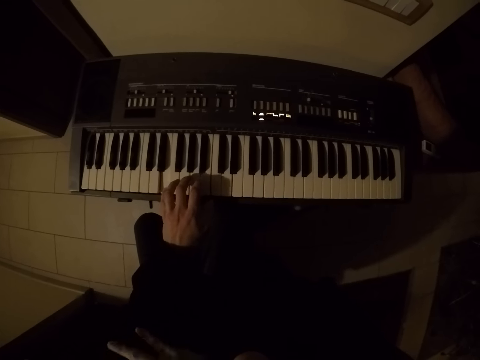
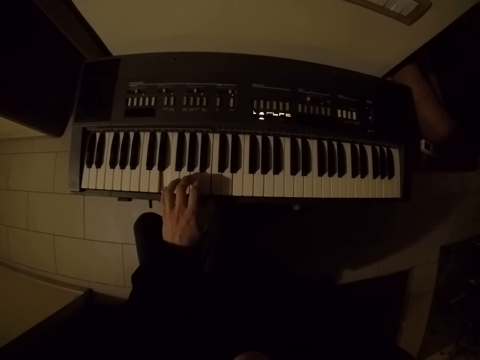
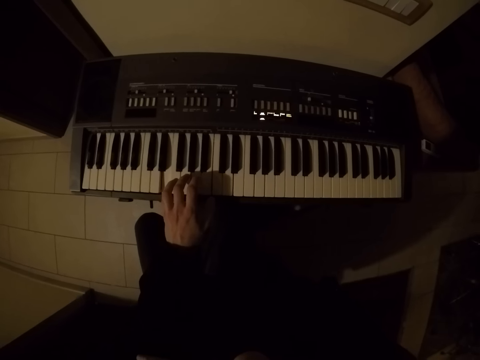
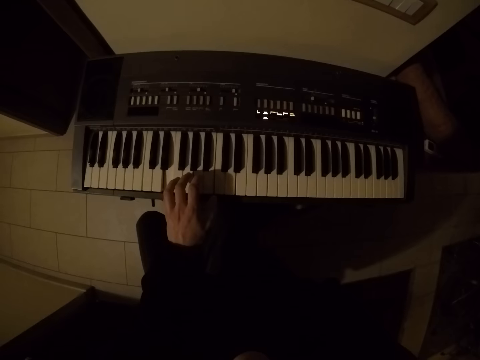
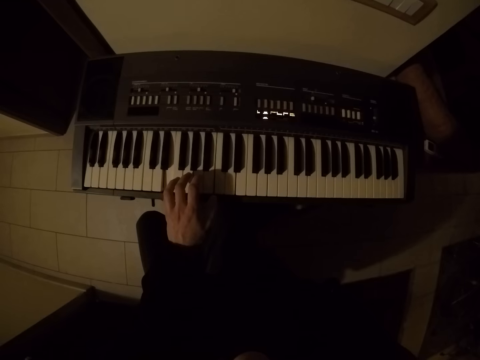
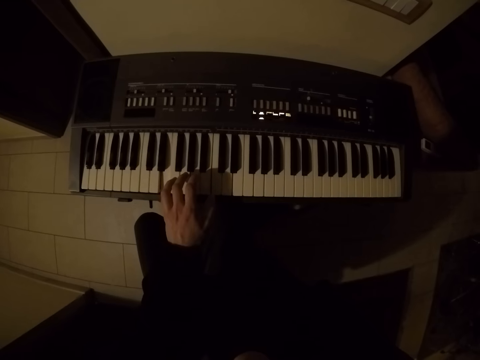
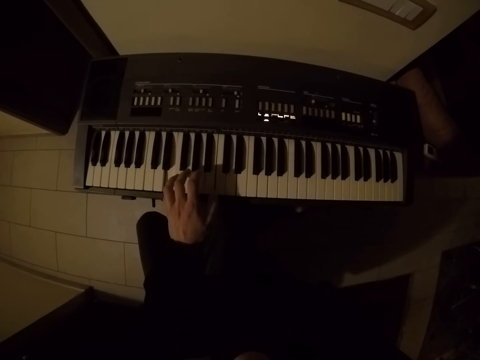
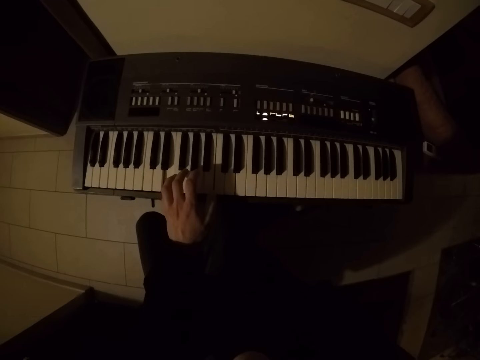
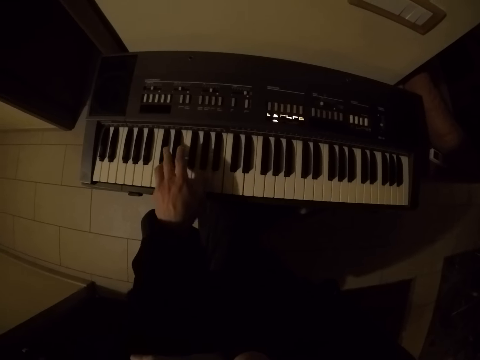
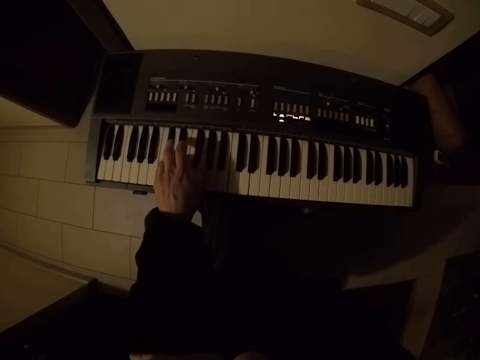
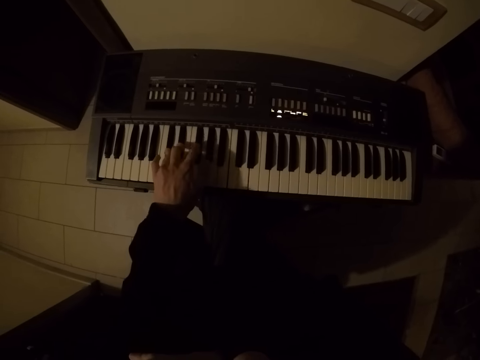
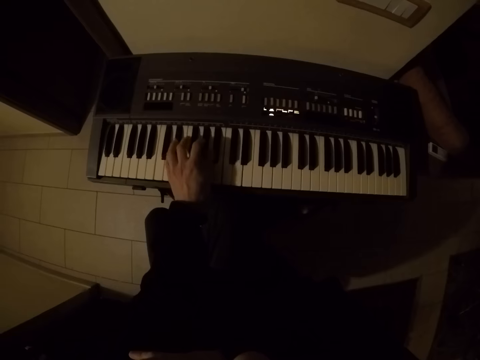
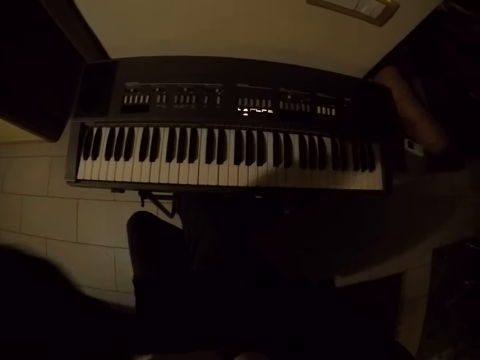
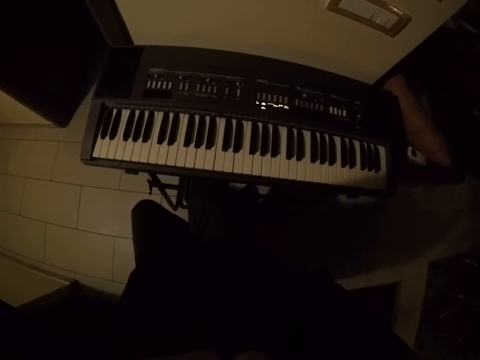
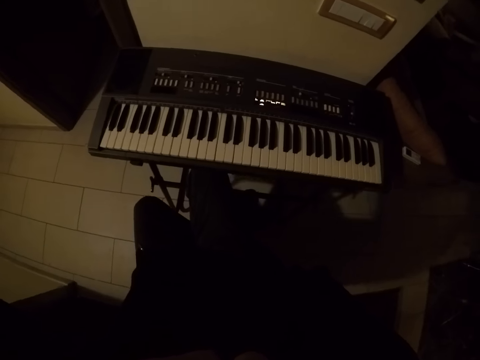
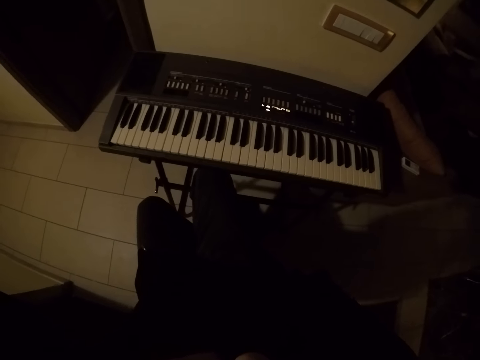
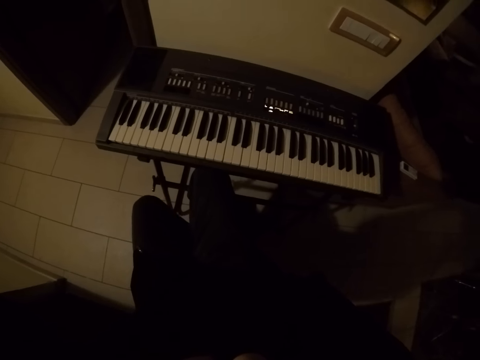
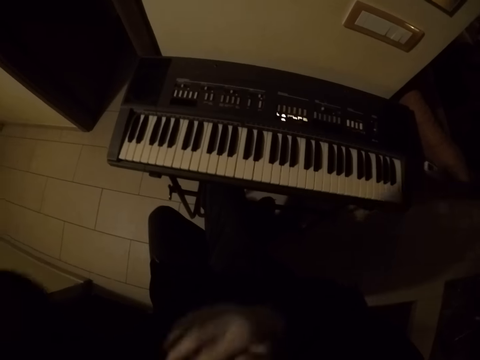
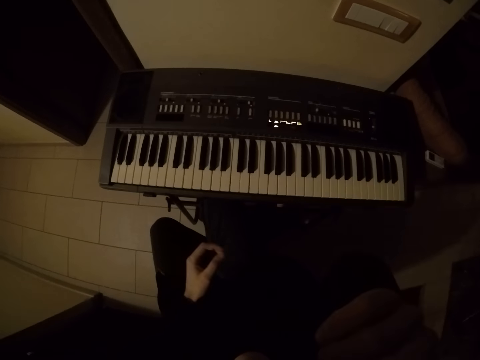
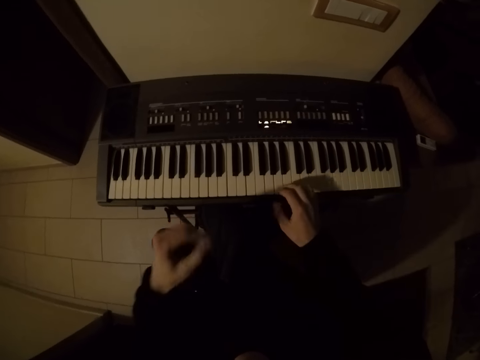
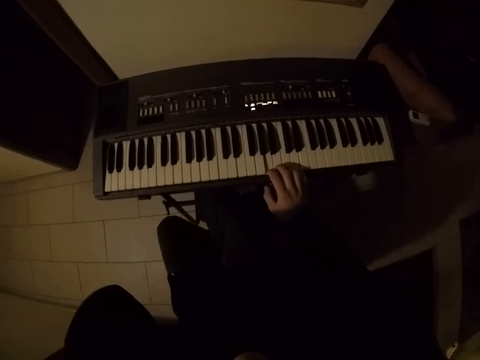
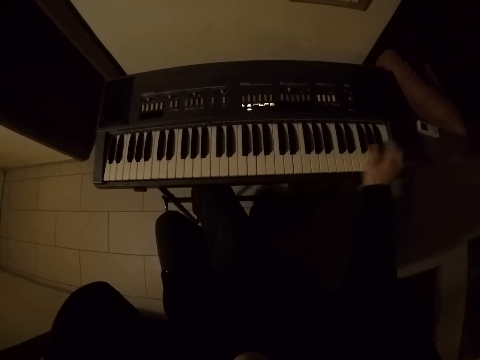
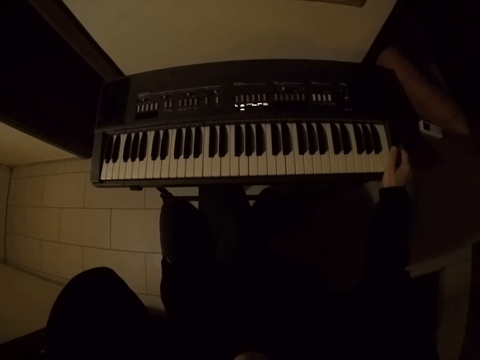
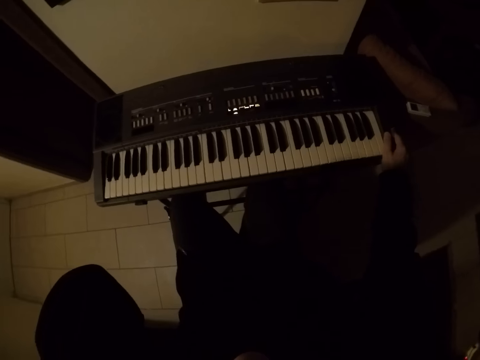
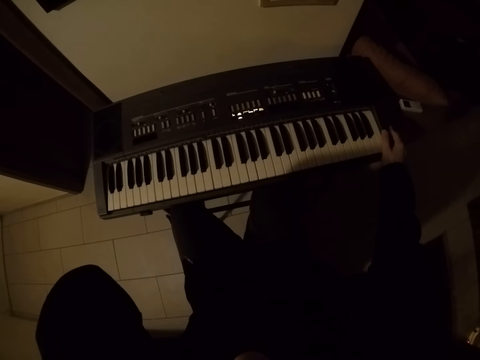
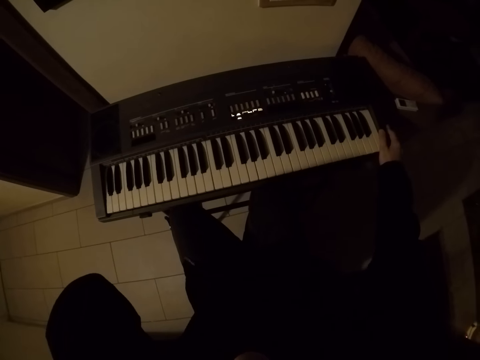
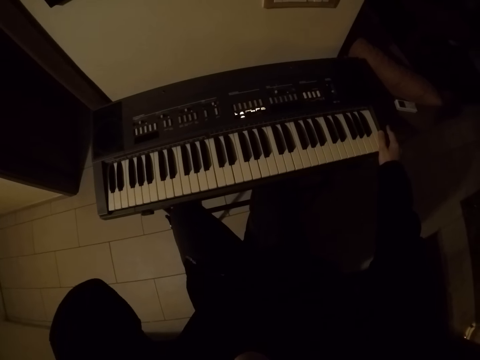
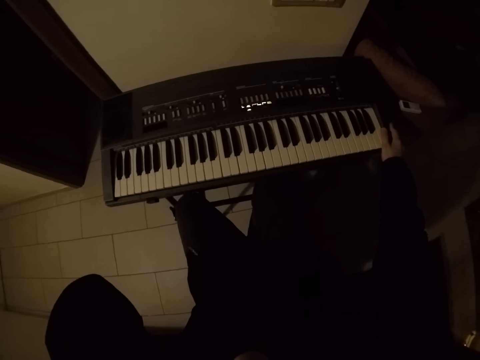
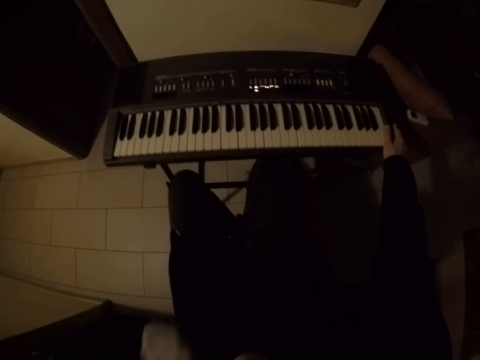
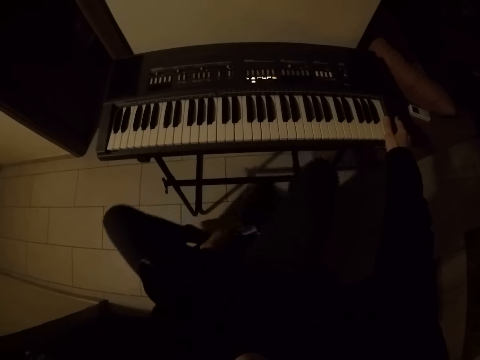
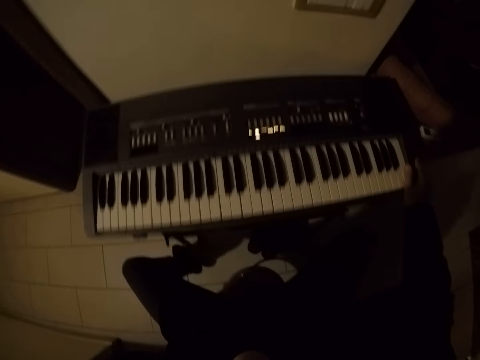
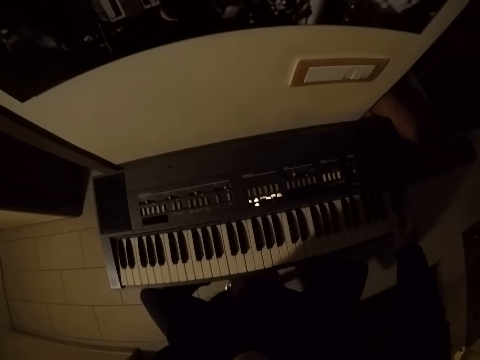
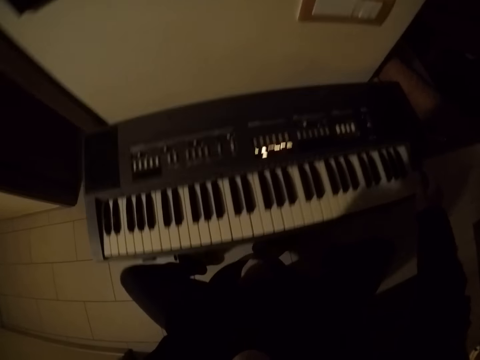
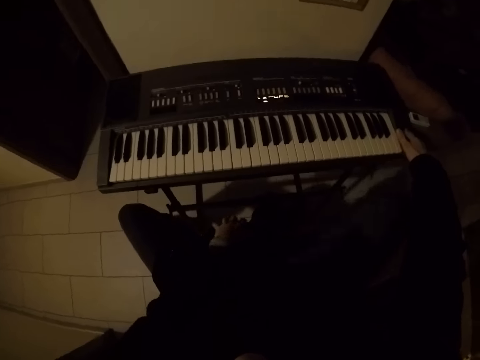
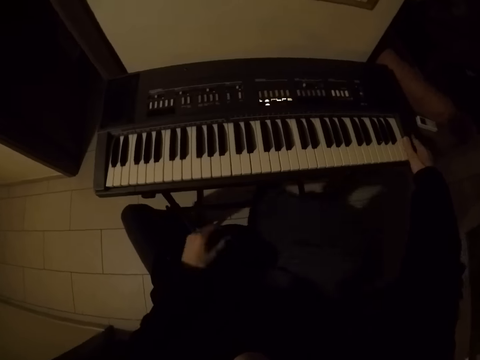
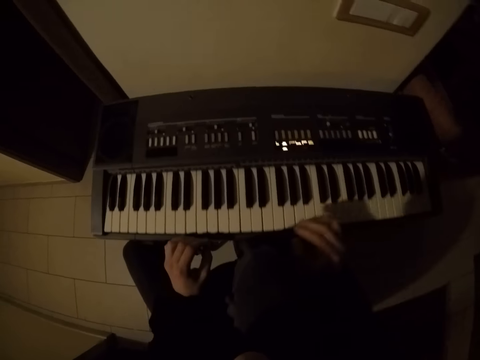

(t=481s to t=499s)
The camera wearer holds a piano with his left hand. He plays the piano with his left hand. He adjusts a camera. He looks around a room. He plays the piano with his right hand. He adjusts himself on a chair. He looks around the room. He adjusts himself on the chair.

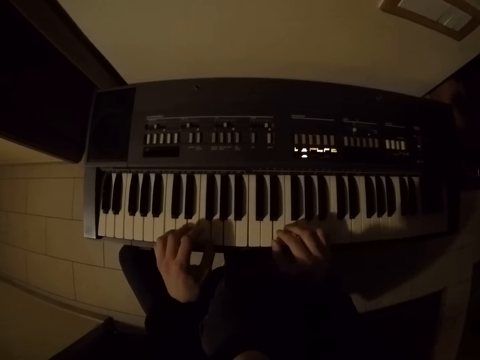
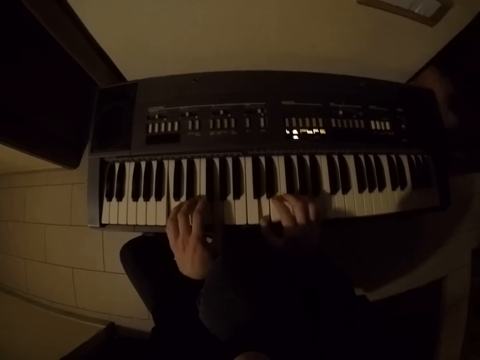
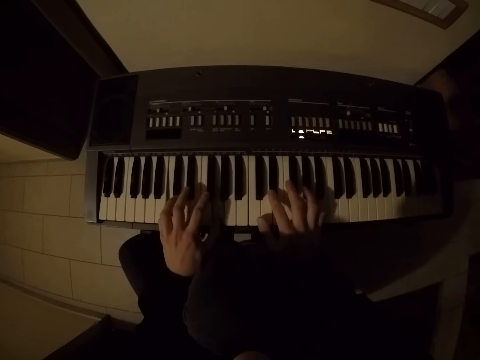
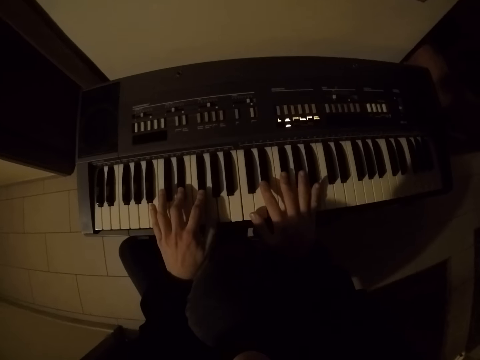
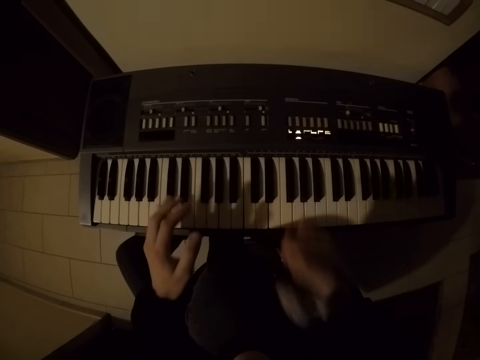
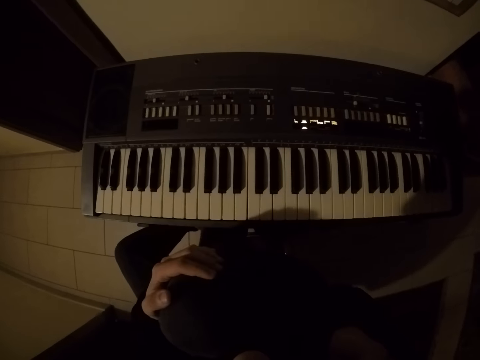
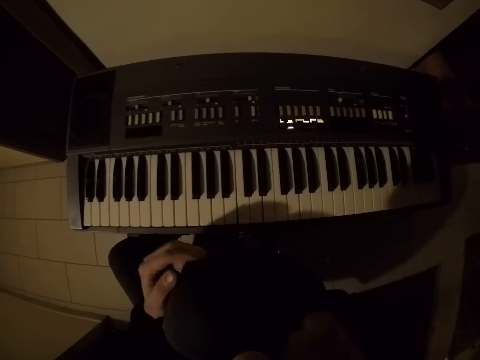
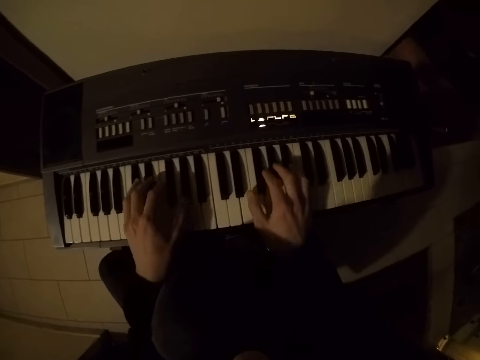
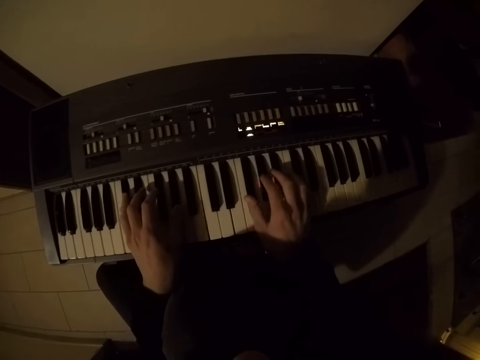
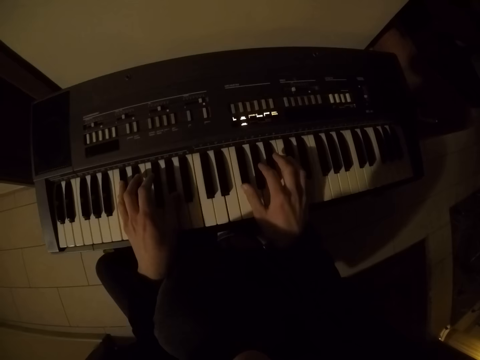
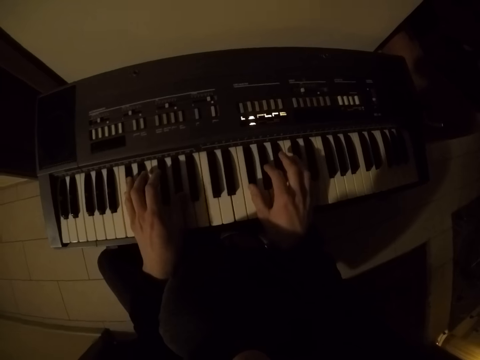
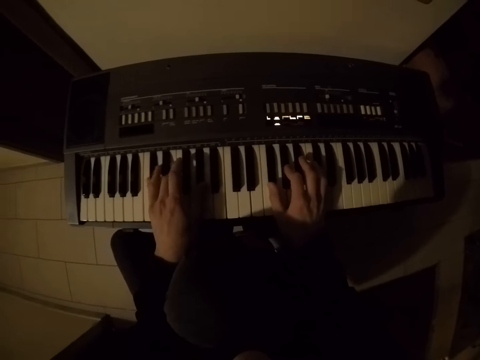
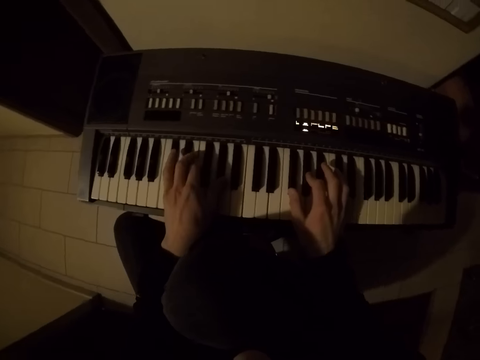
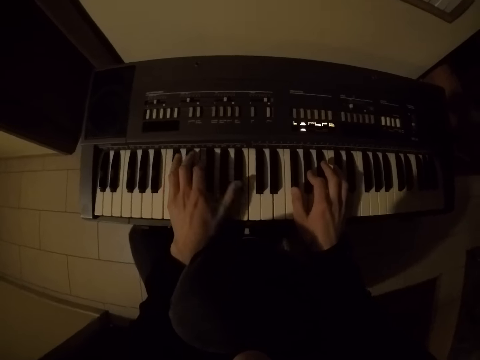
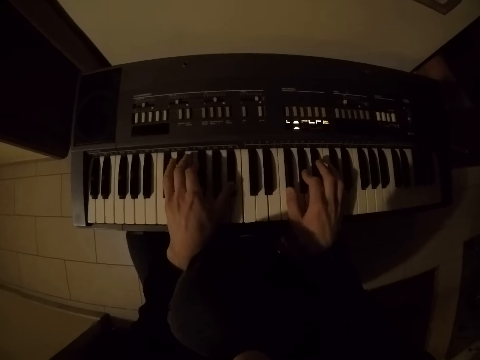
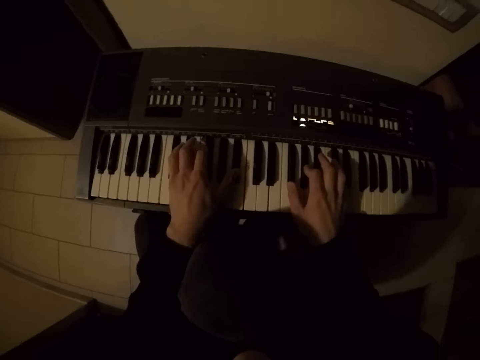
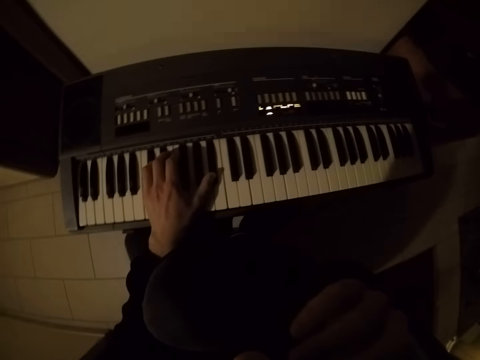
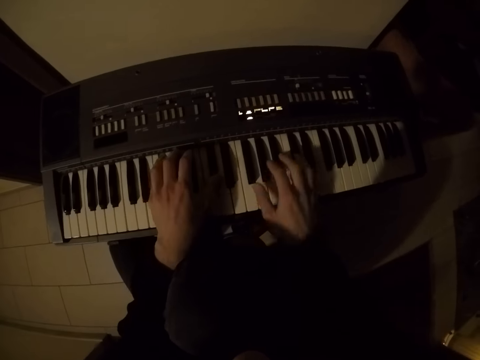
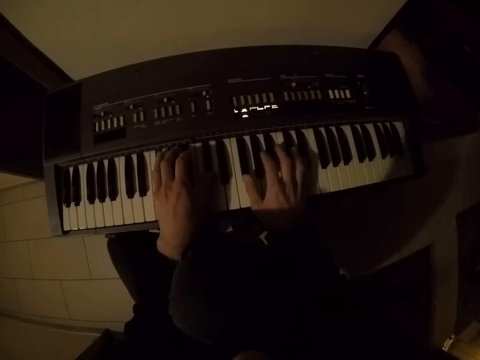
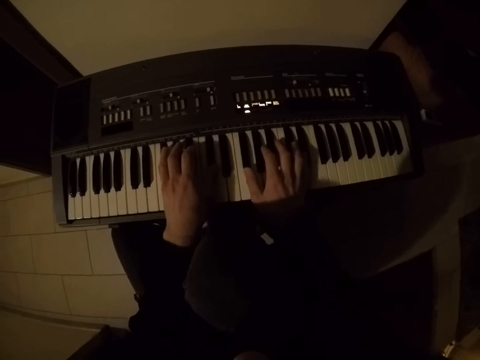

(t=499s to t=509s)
The camera wearer plays a piano with both hands. He looks around a room. He plays the piano with both hands. He plays the piano with his left hand. He plays the piano with both hands.
